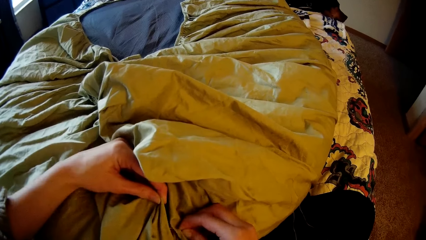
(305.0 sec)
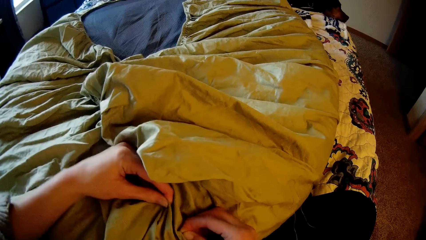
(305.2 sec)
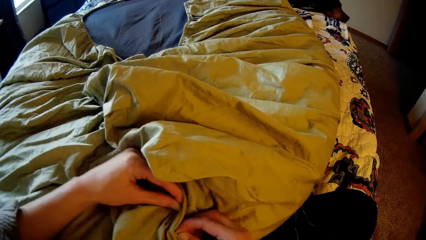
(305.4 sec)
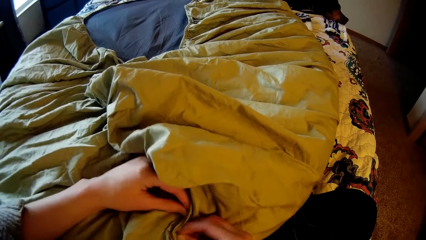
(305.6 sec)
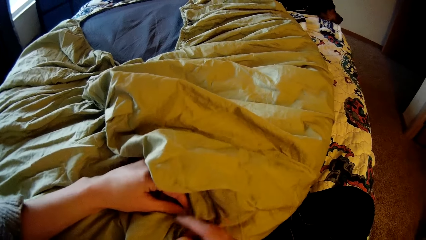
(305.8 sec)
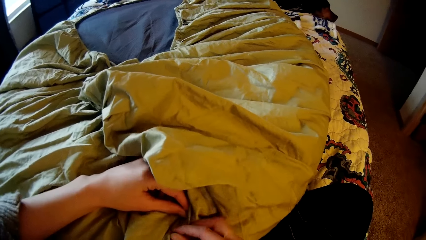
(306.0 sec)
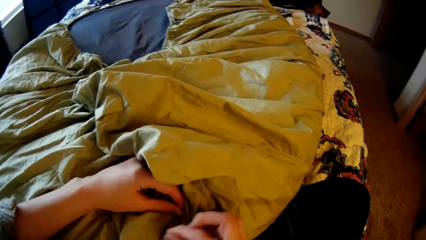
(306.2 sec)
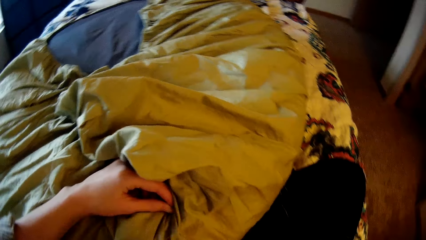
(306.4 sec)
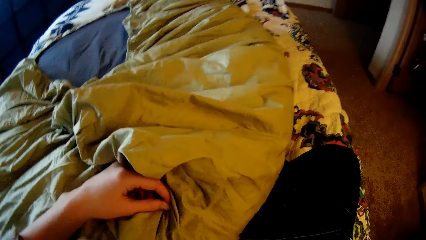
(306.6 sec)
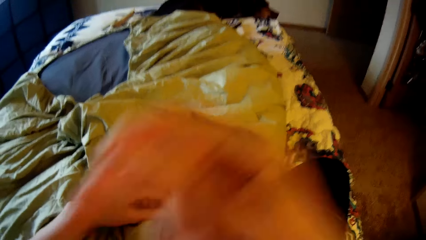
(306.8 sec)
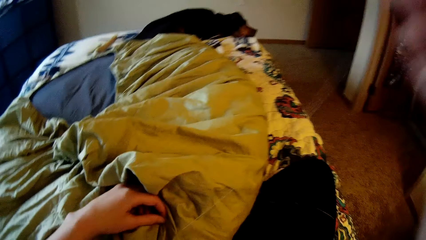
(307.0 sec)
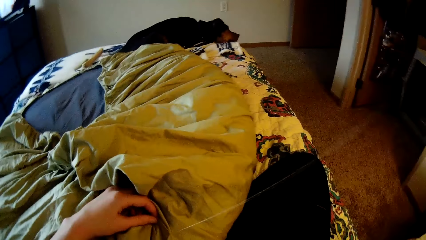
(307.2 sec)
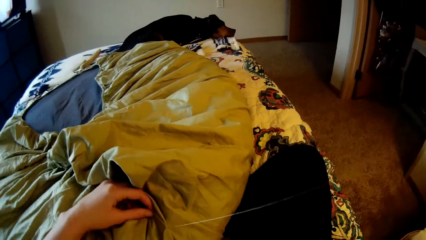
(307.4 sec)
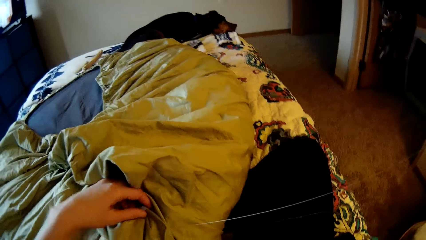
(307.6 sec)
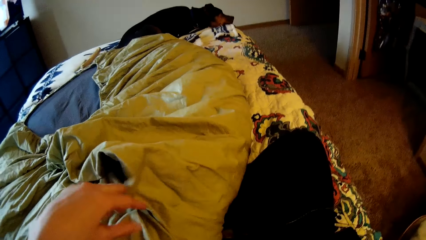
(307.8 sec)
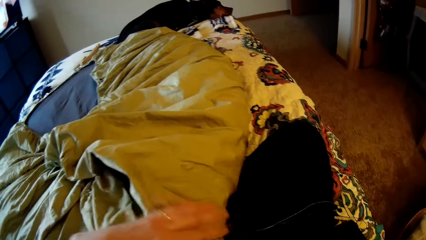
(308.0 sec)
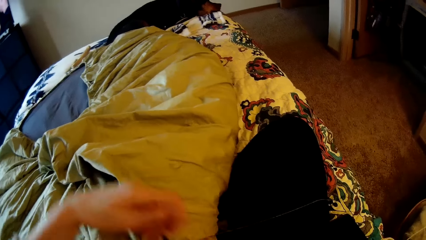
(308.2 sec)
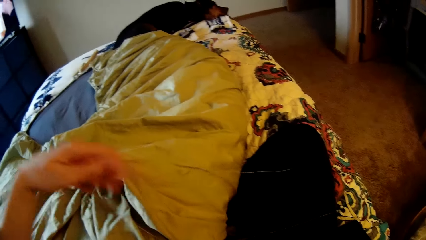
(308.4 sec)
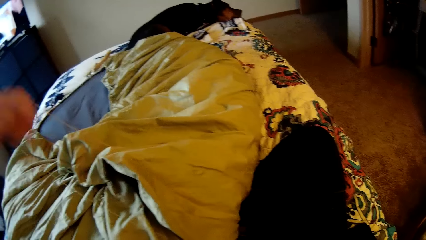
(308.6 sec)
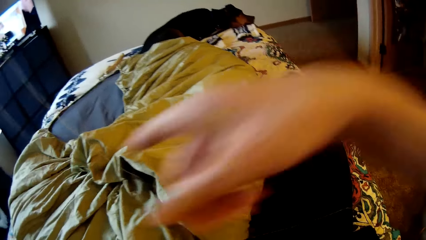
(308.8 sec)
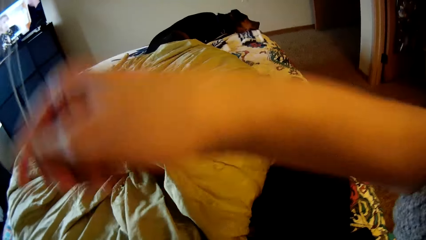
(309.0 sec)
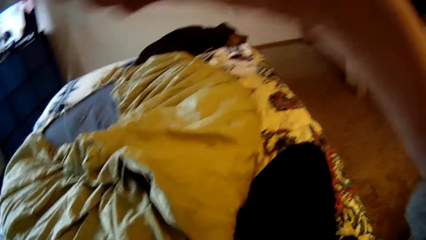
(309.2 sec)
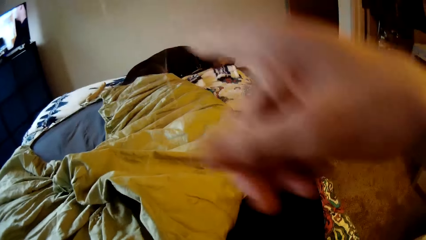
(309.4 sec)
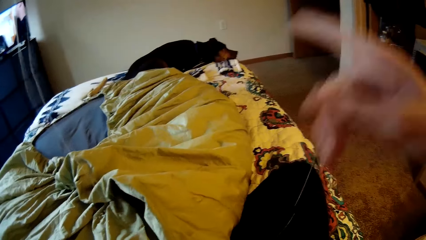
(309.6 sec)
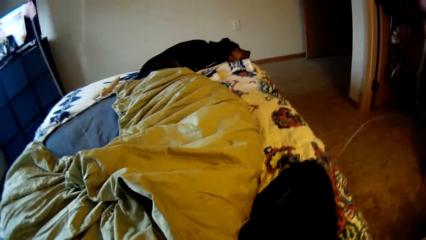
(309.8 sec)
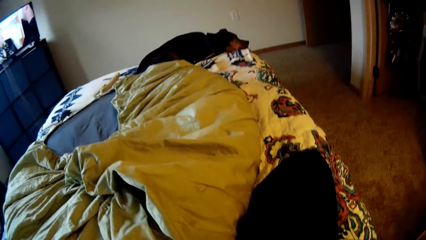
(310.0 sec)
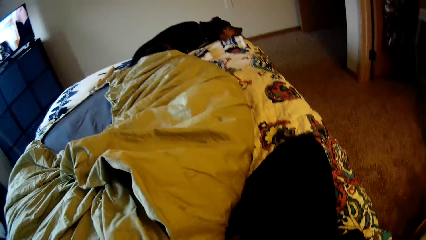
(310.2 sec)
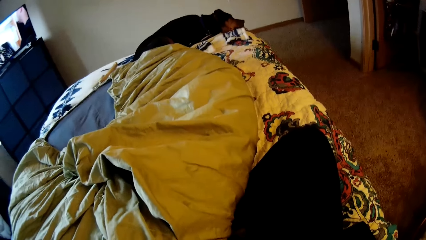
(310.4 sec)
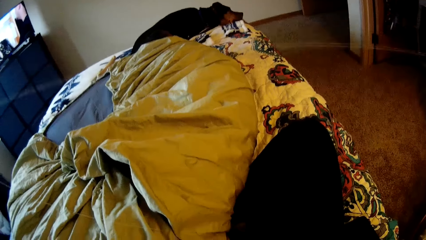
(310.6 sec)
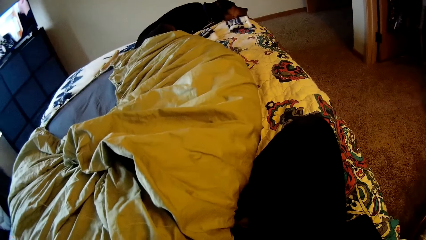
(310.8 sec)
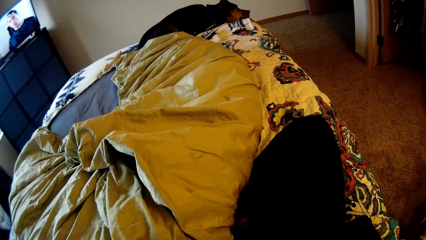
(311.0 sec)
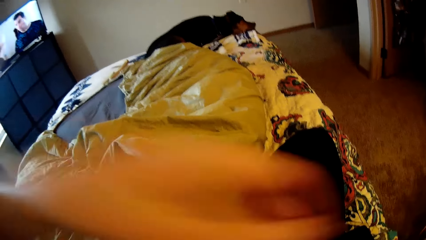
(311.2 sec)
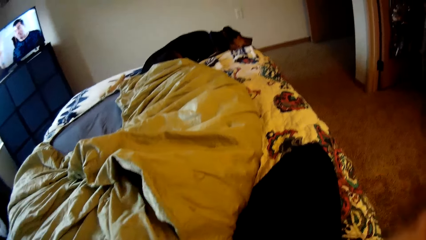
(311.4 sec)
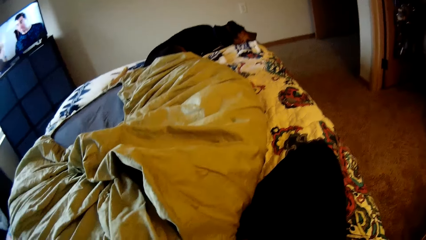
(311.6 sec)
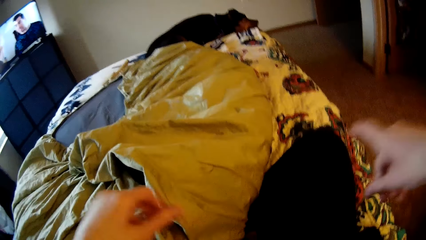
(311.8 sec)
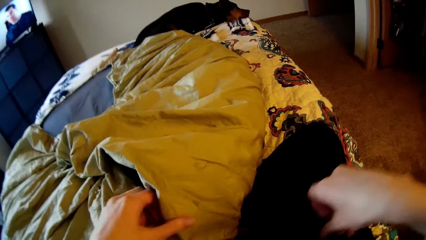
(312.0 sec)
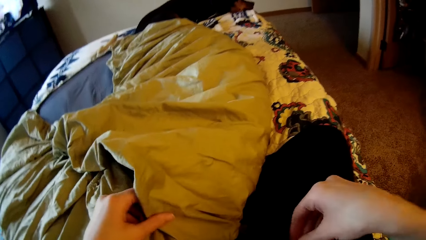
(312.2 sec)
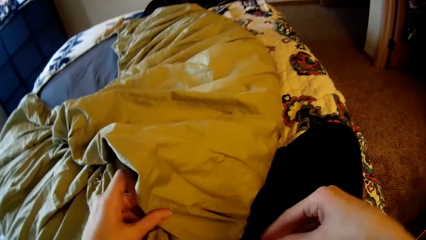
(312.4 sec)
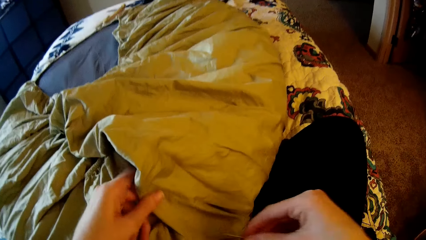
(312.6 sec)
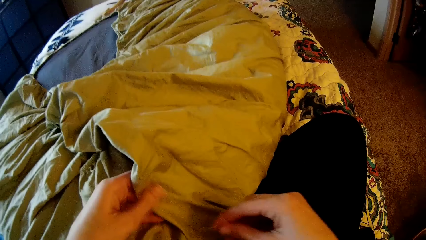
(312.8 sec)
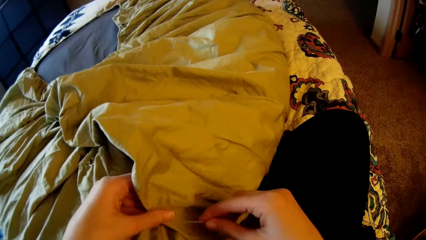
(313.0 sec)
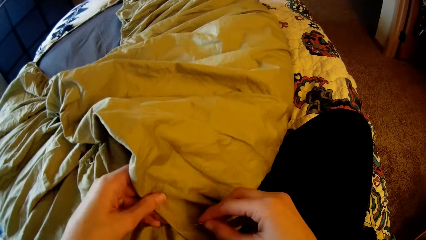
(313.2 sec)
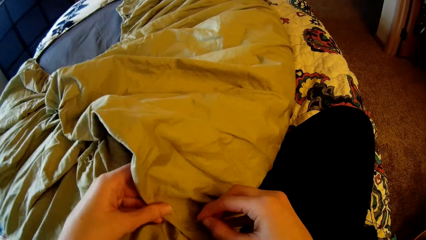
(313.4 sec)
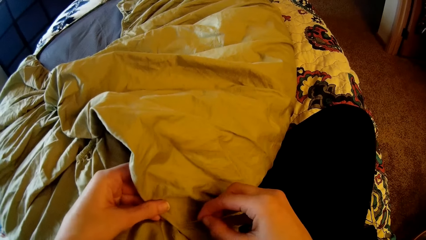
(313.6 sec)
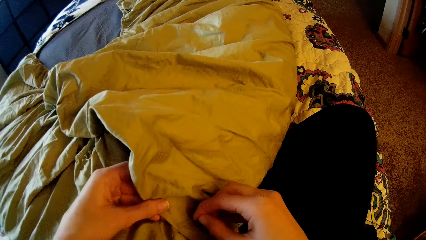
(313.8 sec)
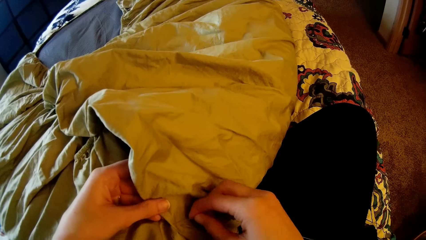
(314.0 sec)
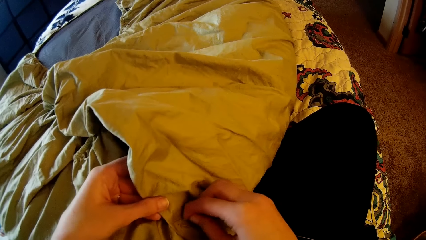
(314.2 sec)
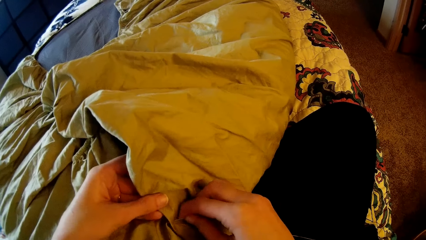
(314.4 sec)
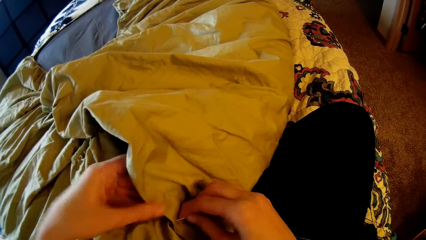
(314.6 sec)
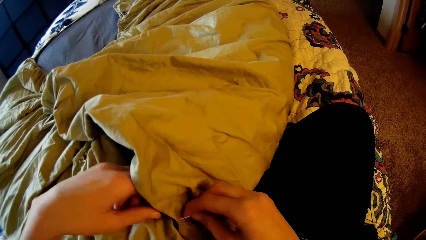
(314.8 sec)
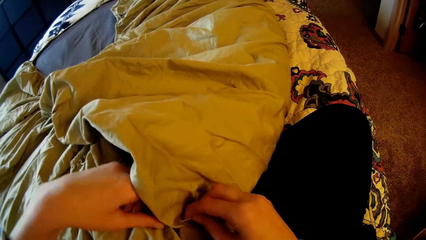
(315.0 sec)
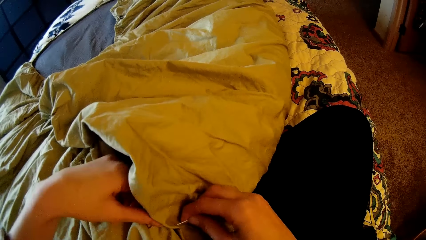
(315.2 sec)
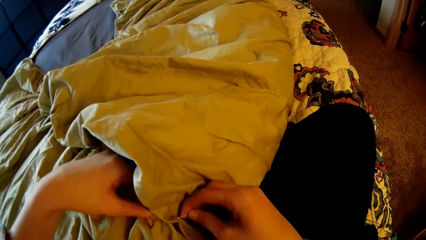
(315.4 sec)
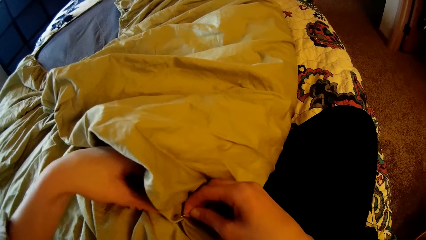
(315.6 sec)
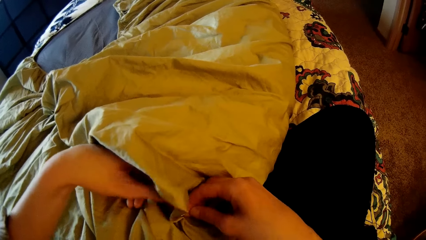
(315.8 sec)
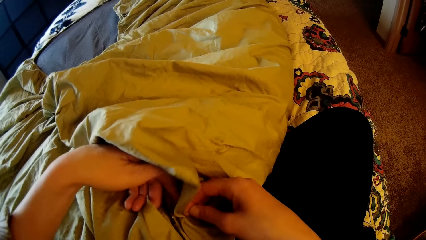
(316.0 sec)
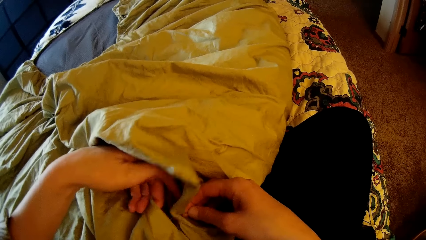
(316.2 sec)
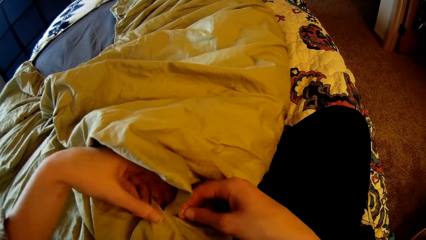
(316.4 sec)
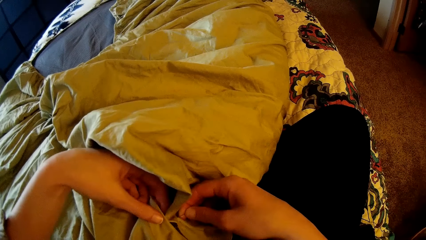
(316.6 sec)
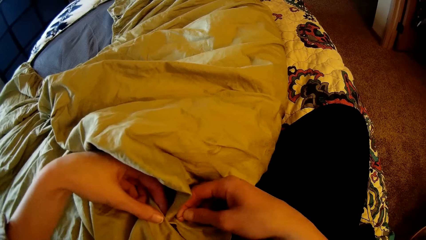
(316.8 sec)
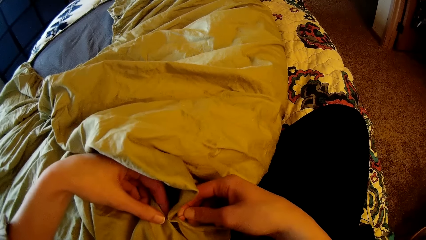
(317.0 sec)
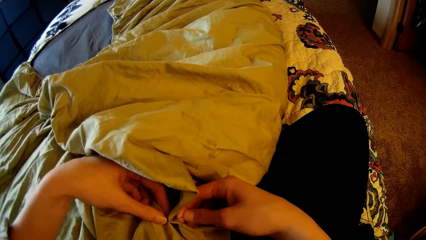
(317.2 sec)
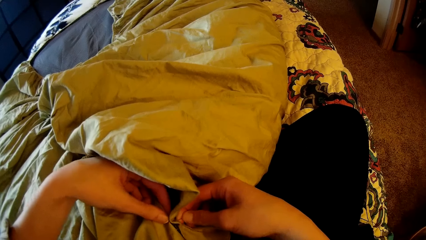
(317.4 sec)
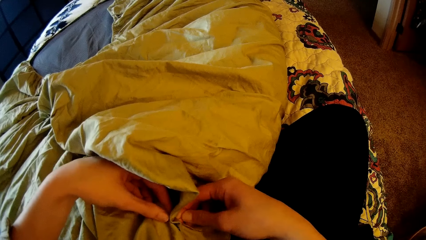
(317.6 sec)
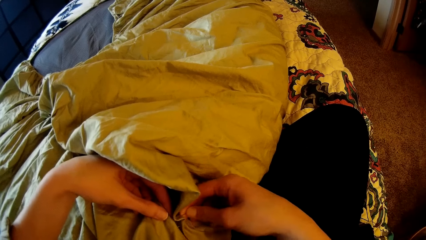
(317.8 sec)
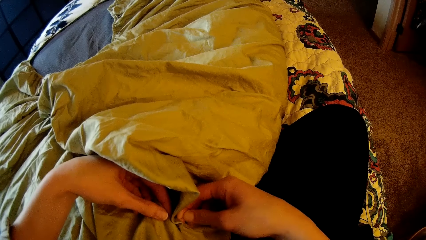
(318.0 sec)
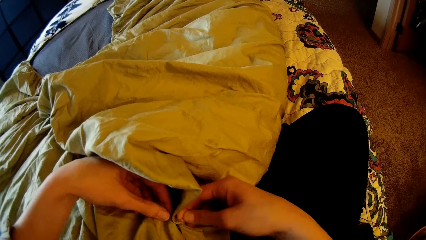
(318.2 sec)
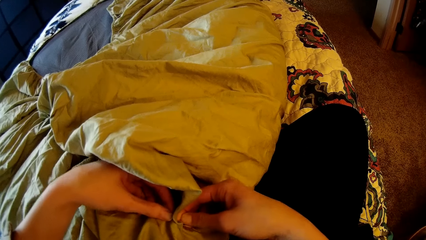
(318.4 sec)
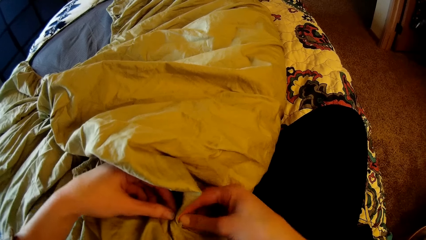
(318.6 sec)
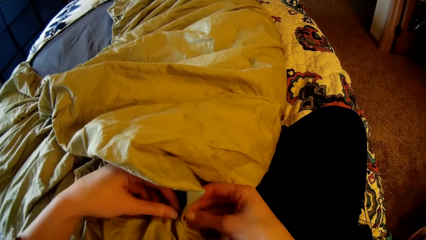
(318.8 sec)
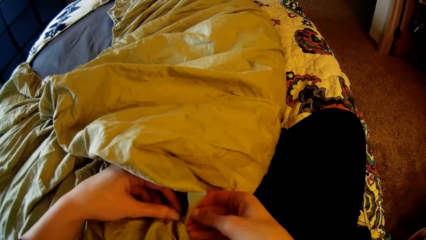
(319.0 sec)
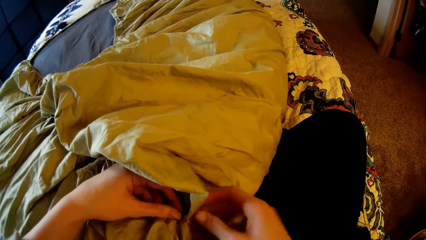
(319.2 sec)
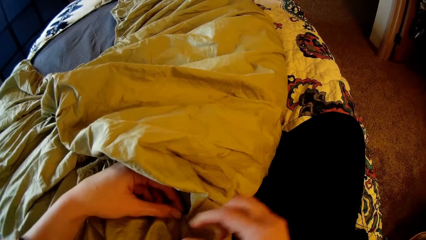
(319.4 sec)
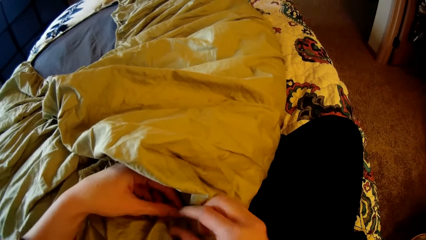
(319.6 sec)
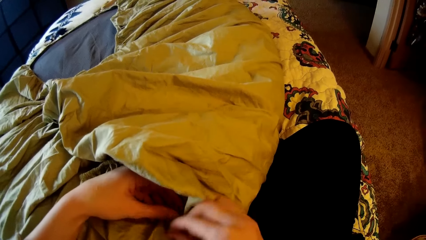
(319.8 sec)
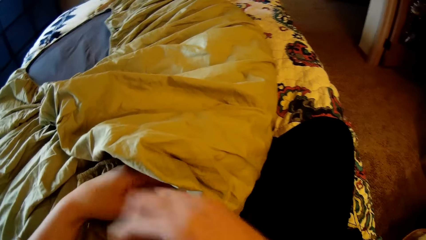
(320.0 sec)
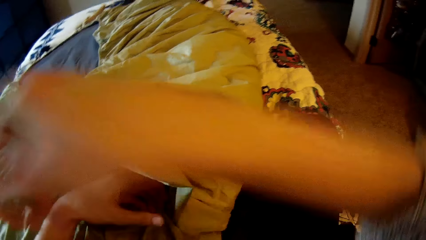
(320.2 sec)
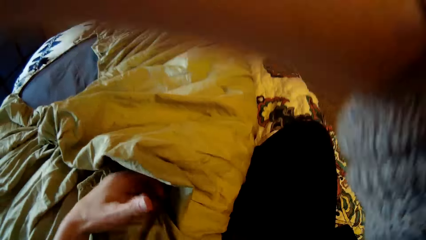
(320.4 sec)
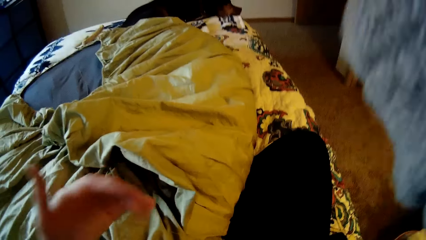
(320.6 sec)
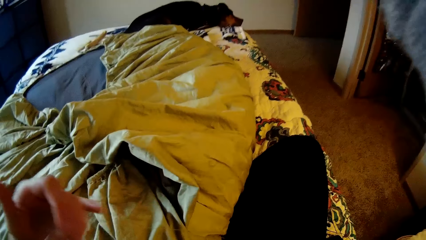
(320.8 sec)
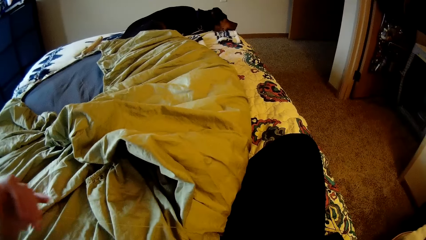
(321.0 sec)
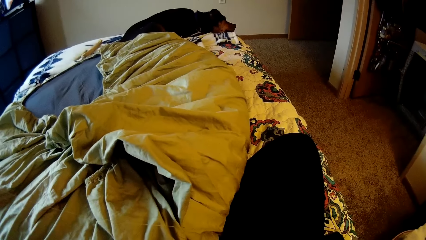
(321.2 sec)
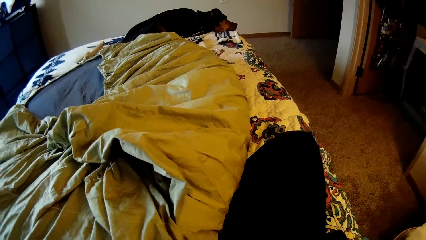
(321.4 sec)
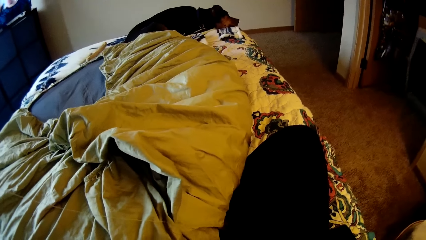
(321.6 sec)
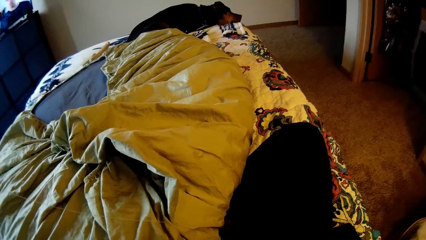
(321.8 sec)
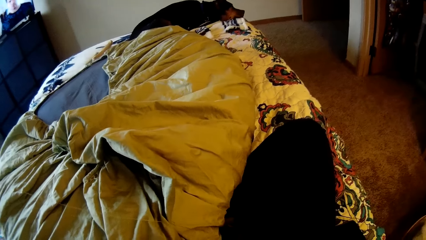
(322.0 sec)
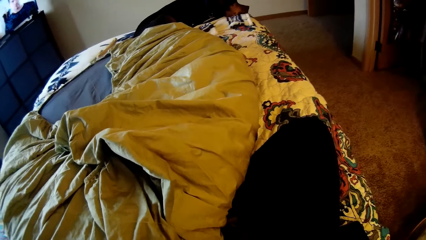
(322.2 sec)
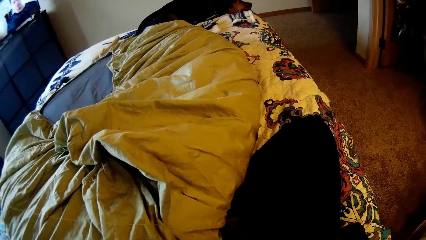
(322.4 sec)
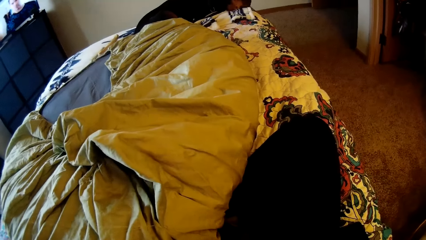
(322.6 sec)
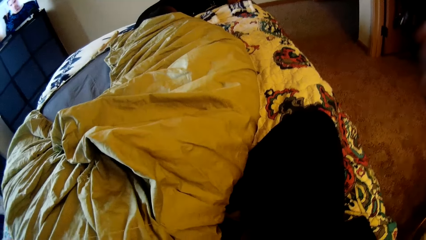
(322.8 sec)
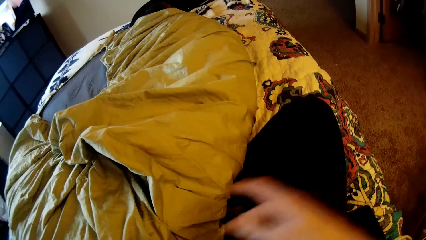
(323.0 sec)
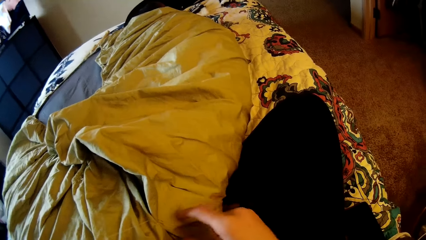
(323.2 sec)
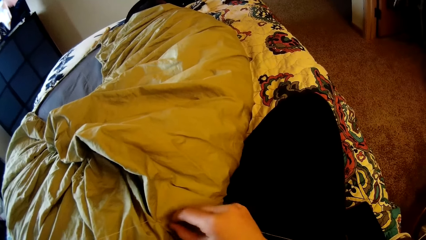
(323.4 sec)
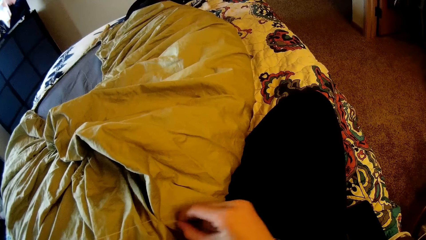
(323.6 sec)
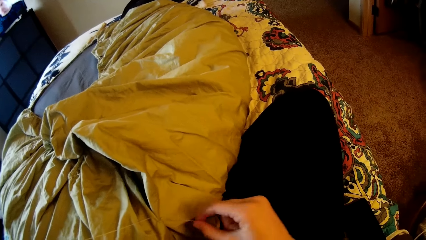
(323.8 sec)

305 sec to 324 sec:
The camera wearer strengthens the sewing thread. They knit the bedsheet with the sewing needle. They strengthen the sewing thread.
